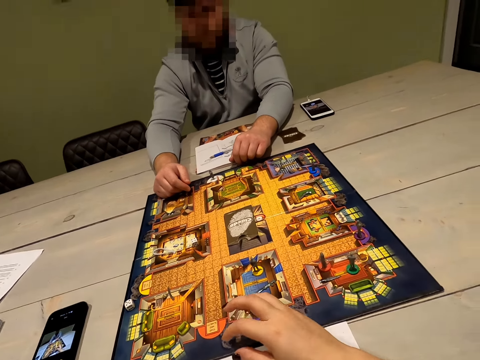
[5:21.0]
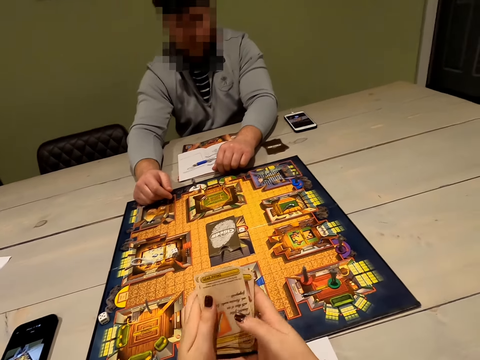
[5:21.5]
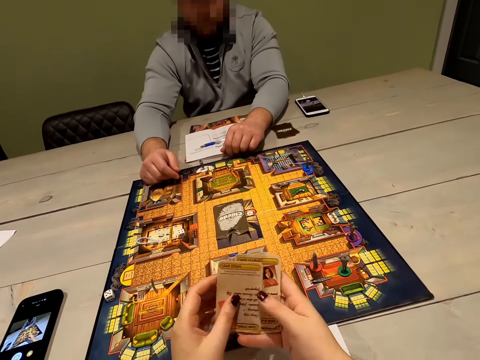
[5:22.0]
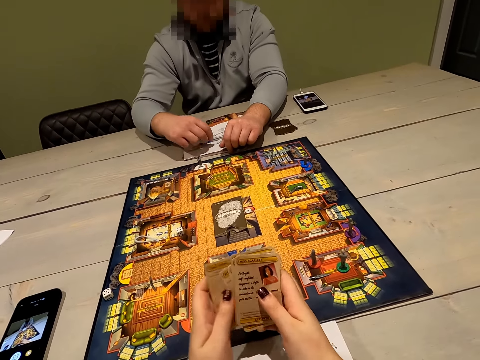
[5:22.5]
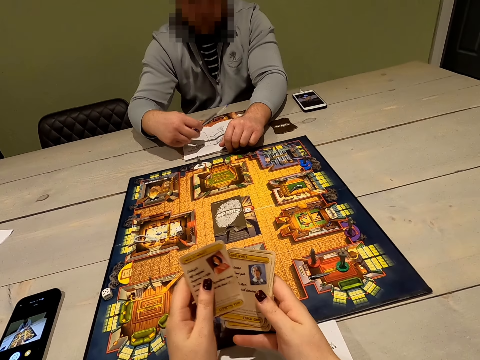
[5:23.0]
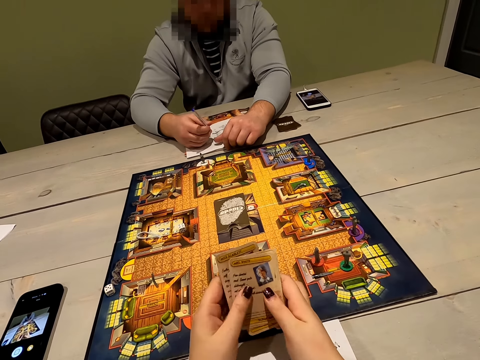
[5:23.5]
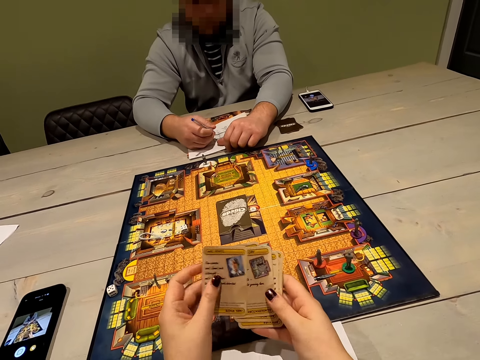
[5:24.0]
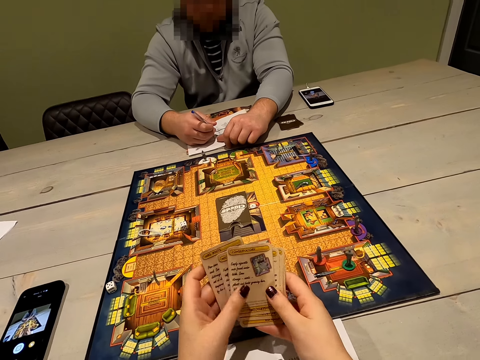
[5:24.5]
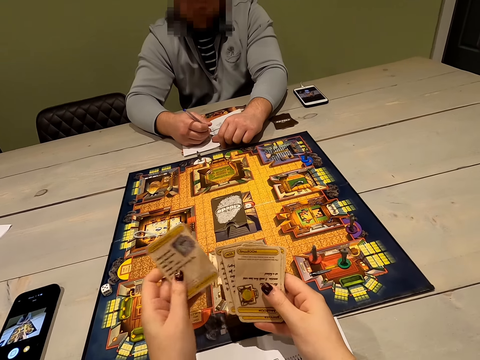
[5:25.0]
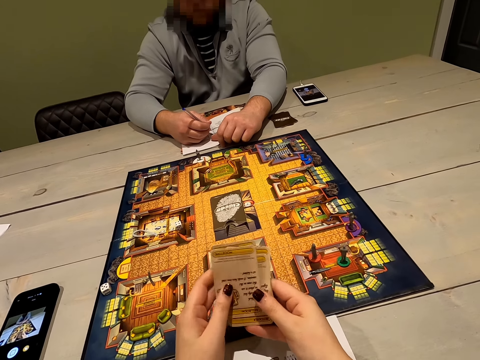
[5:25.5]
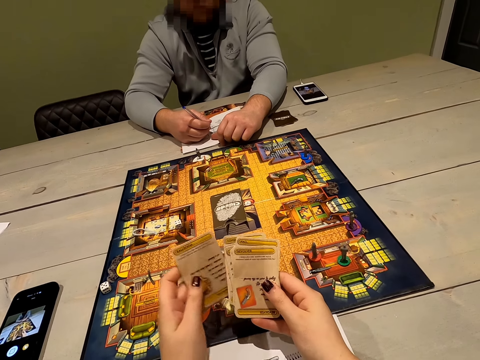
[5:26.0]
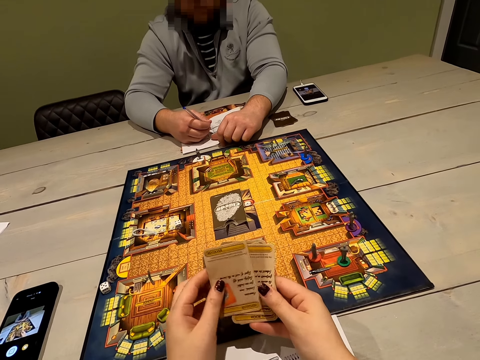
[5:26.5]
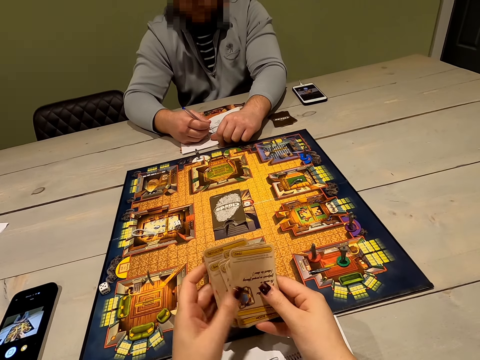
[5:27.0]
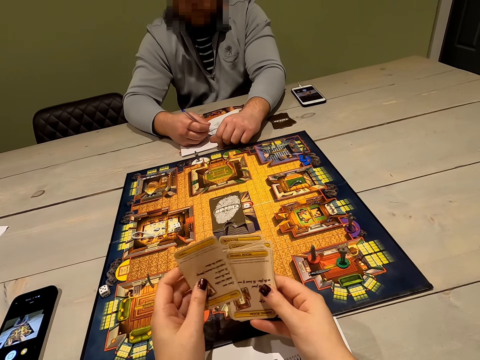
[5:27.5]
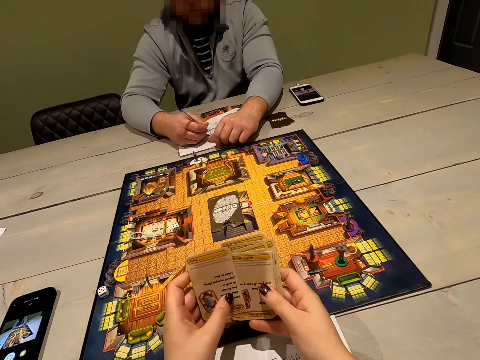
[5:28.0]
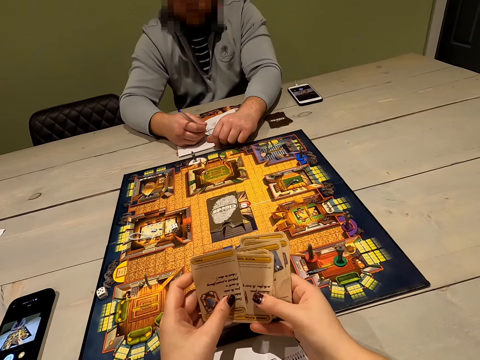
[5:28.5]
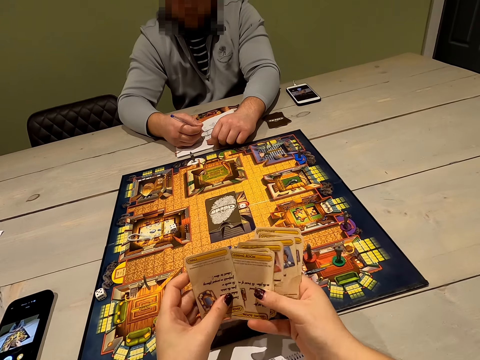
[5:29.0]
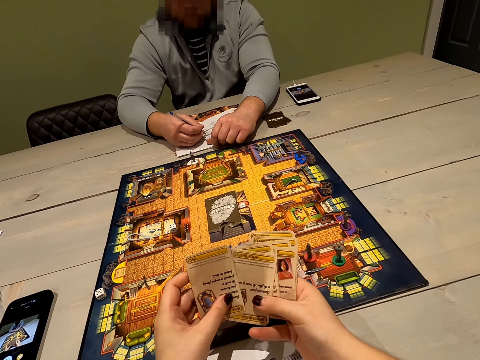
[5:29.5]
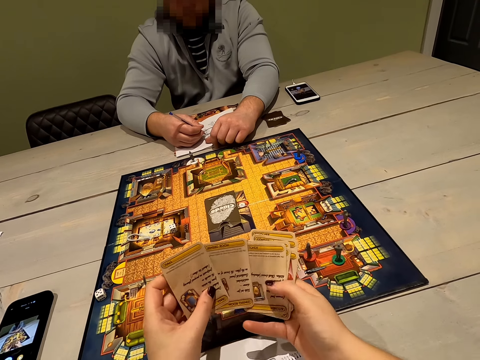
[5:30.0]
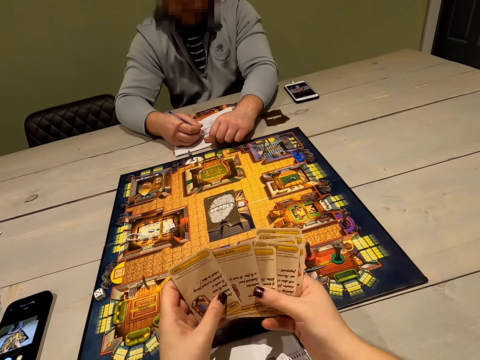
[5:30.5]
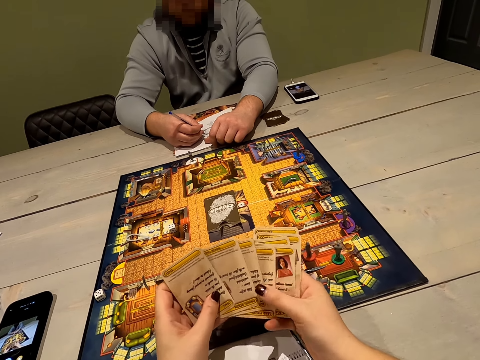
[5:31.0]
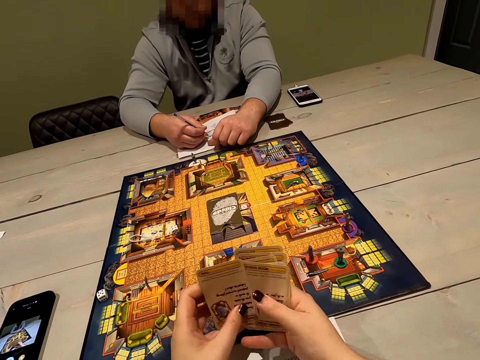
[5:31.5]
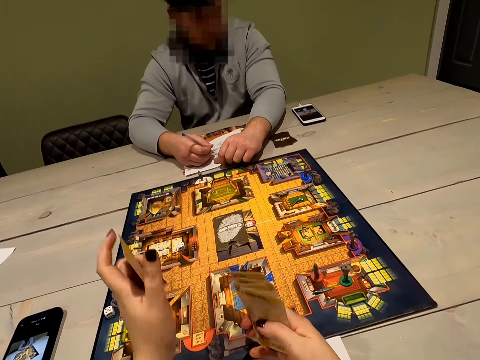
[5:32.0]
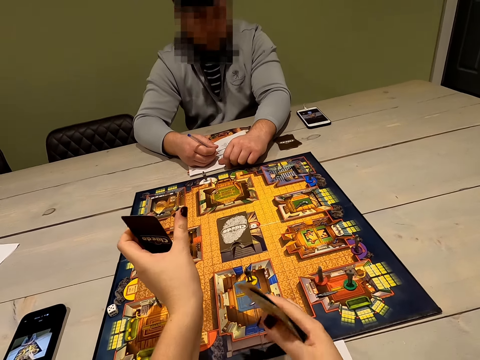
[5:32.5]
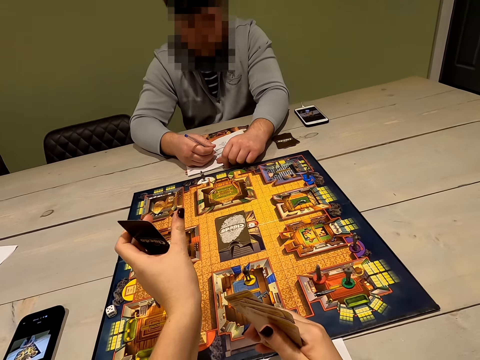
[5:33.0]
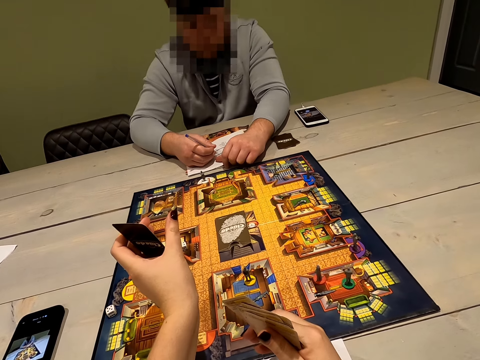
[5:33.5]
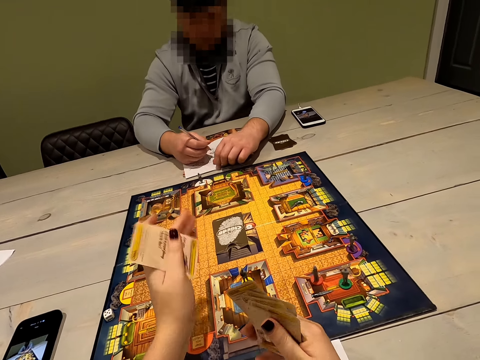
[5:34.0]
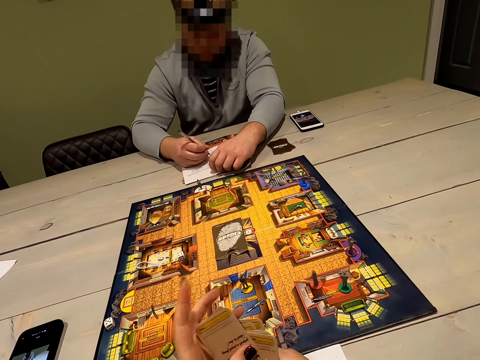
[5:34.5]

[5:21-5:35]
The camera wearer picks up the cards on the table with the left hand, places the cards in the right hand with the left hand, picks a card from the right hand with the left hand and places the card at the back with the left hand. They hold the cards. They pick a card from the right hand with the left hand and place the card at the back with the left hand. They move the cards with the right hand. They reshuffle the cards. They show the card to a person.

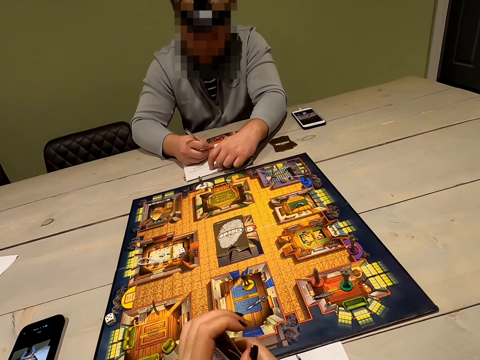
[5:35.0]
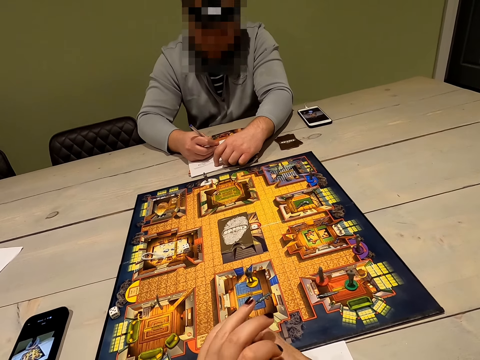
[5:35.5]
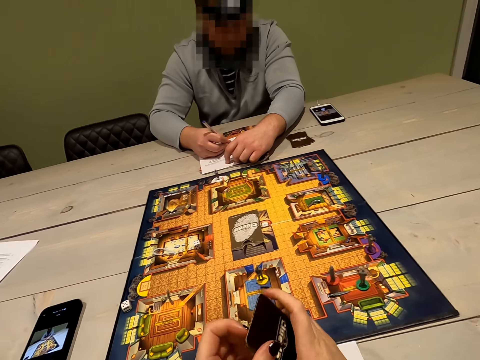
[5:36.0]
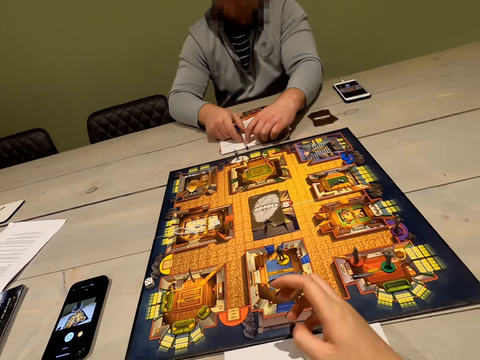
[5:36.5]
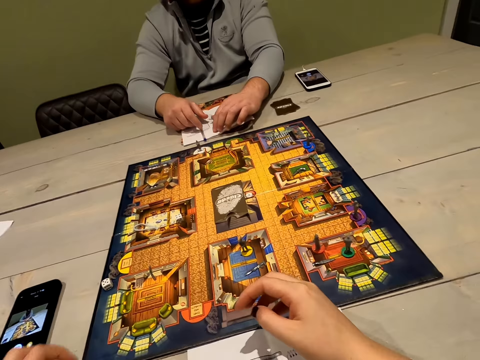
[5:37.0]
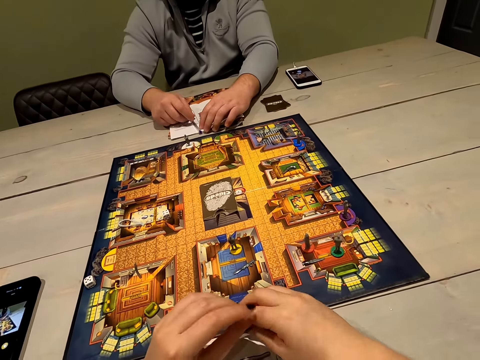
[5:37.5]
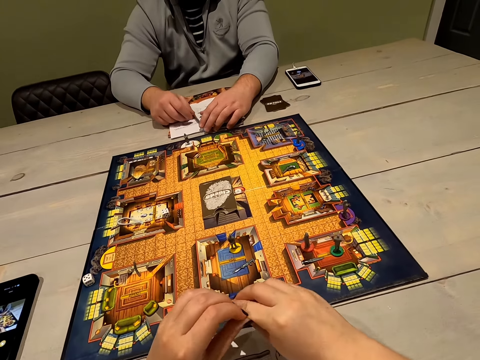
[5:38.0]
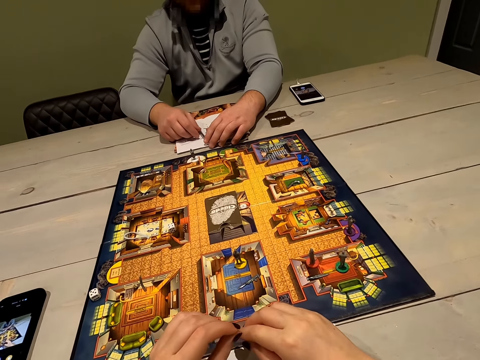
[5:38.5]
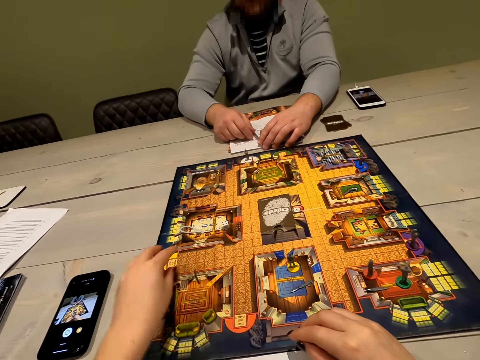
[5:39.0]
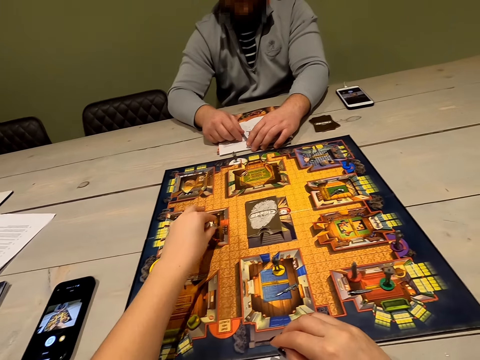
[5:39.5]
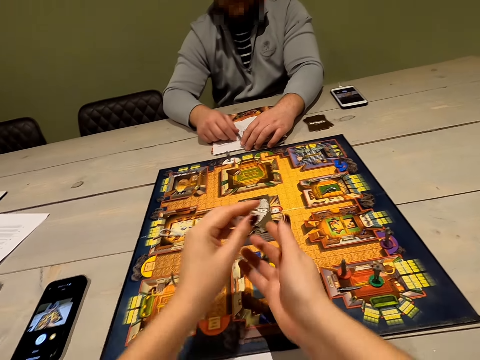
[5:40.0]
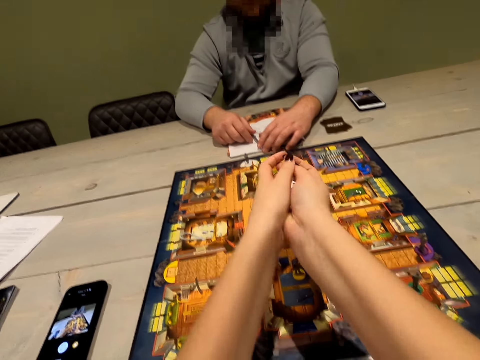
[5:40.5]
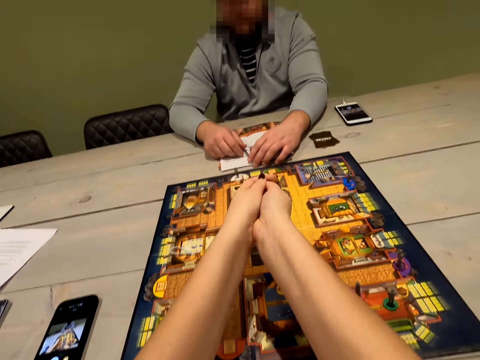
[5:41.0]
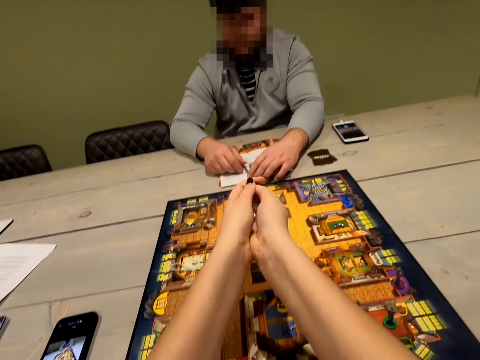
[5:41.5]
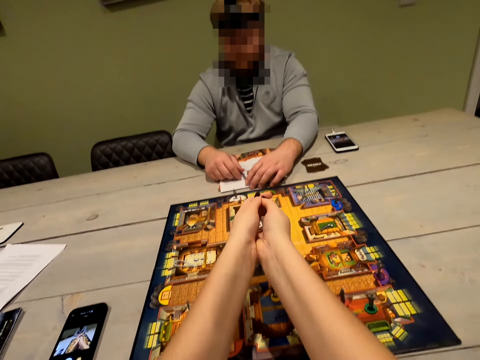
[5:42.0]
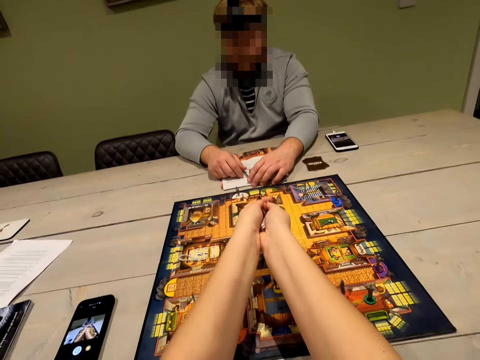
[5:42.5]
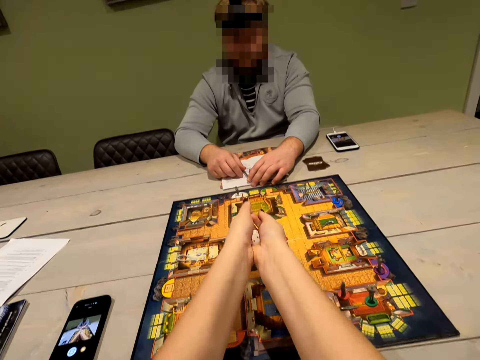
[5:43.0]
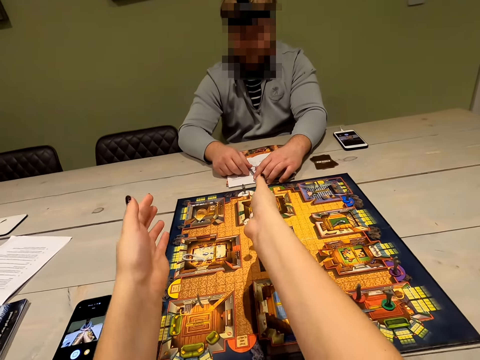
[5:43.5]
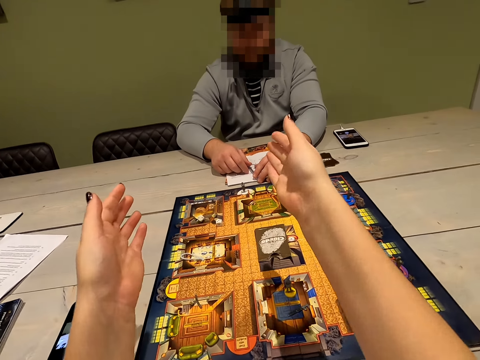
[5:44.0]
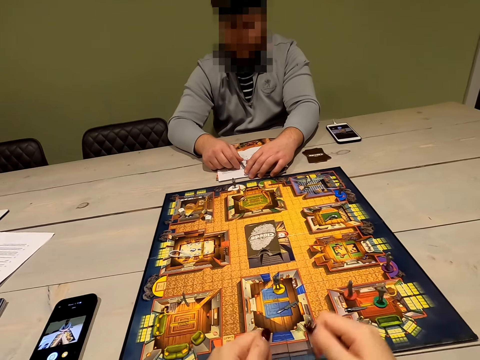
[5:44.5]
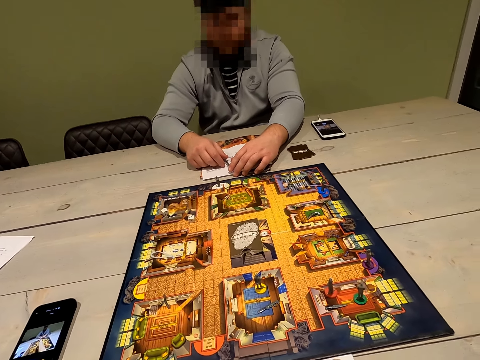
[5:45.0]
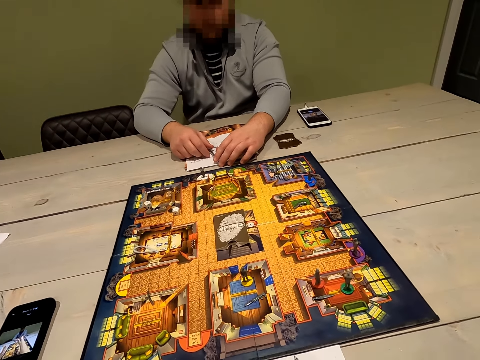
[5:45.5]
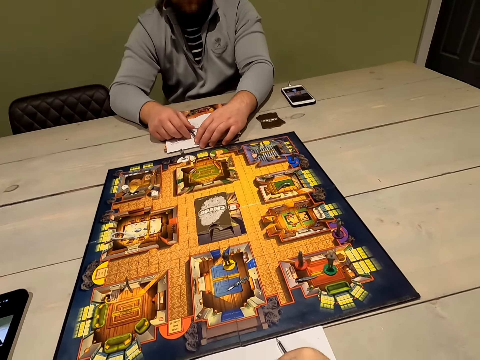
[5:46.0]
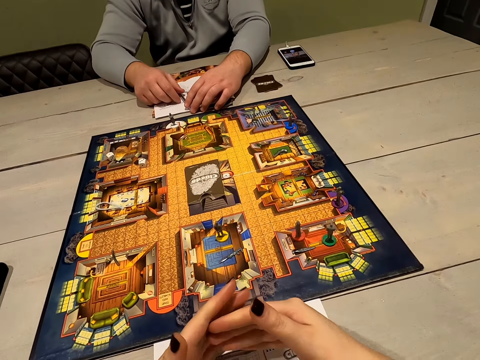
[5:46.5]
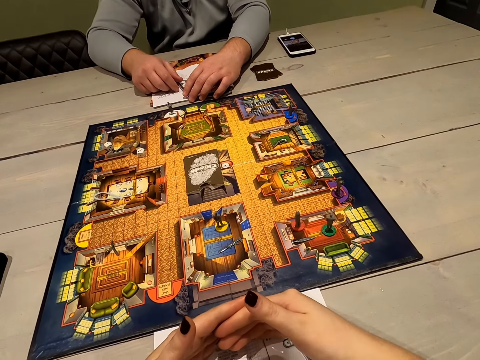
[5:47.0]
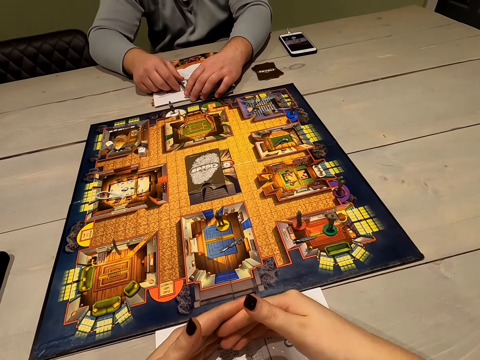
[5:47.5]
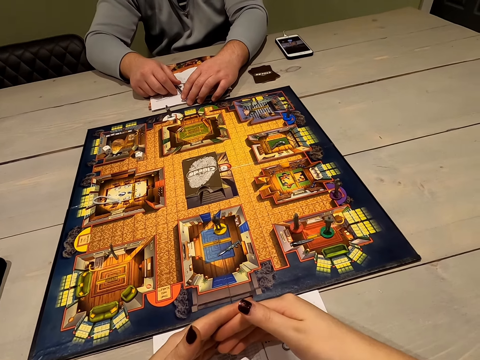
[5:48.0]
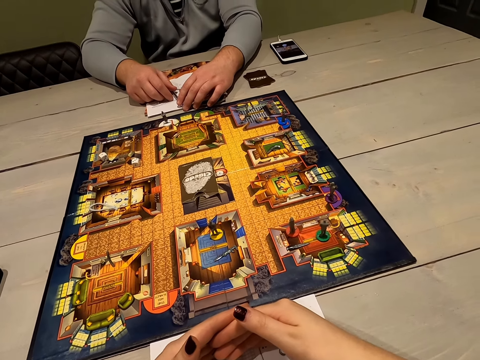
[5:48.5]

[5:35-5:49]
A person writes. The camera wearer holds the phone. They place the cards on the table with the left hand. They pick up dice in the dining room with the left hand. They interact with the person. They hold the dice with both hands, toss the dice with both hands and throw the dice on the game board with the right hand. They hold hands.
